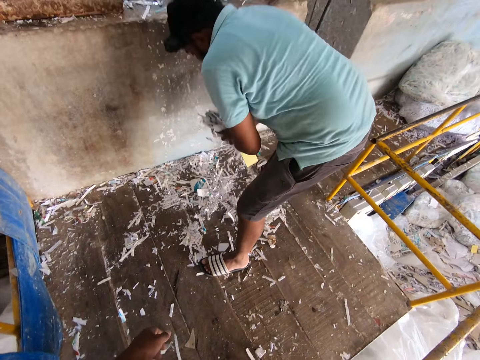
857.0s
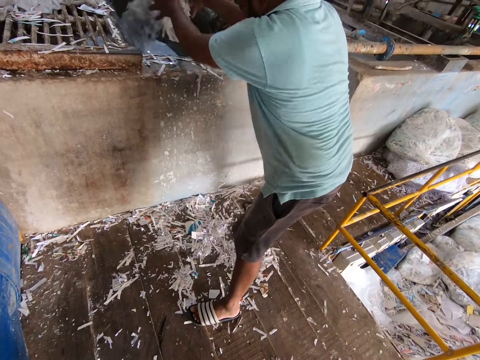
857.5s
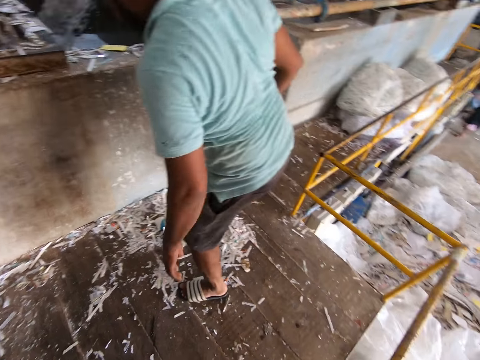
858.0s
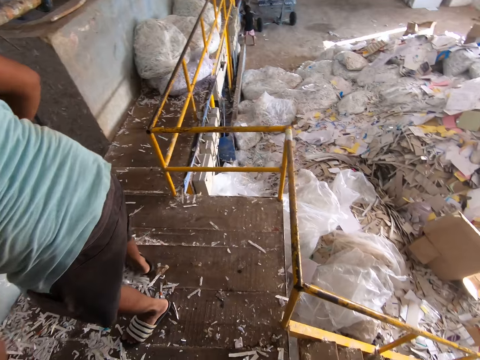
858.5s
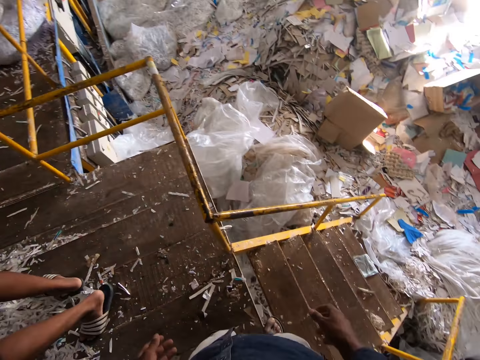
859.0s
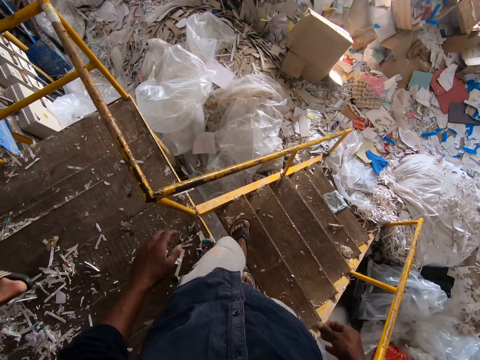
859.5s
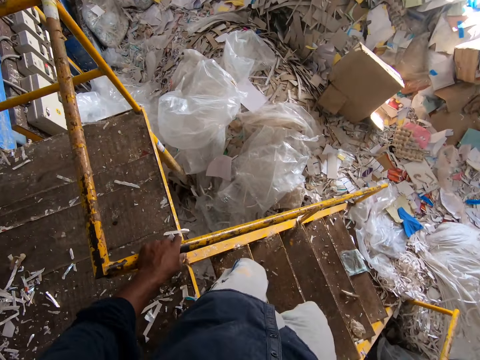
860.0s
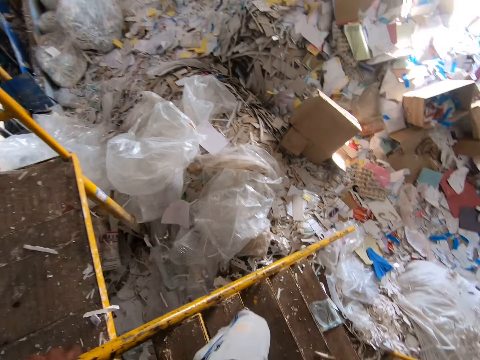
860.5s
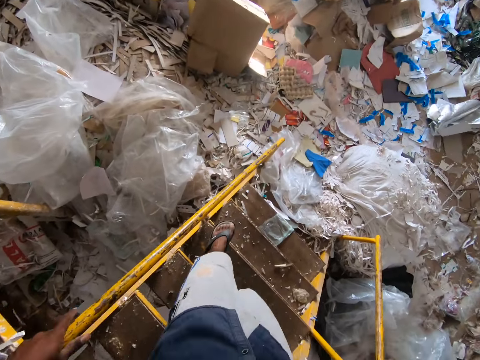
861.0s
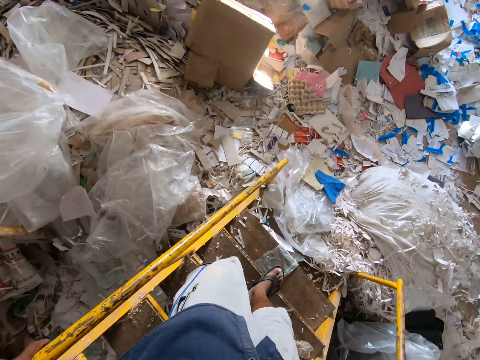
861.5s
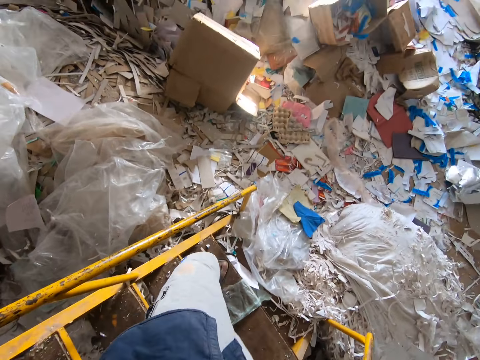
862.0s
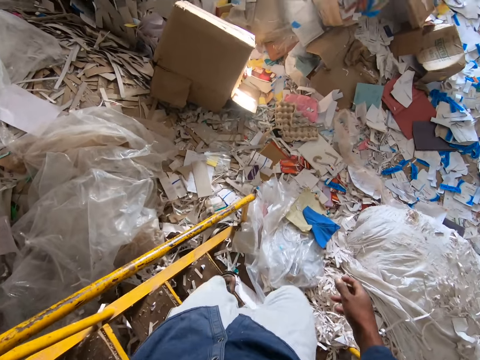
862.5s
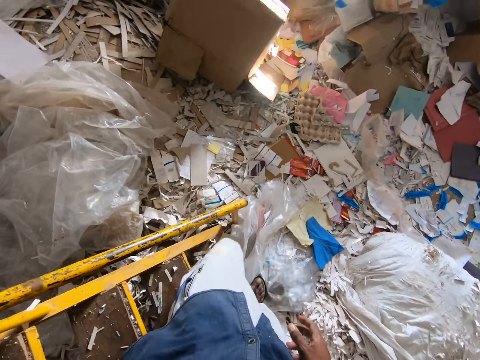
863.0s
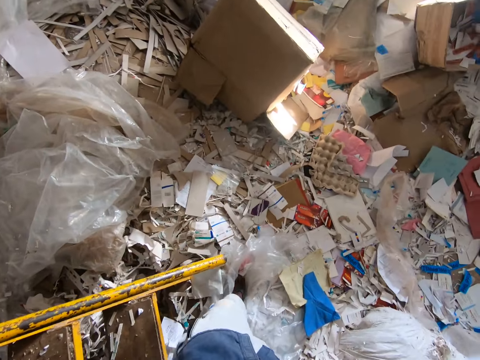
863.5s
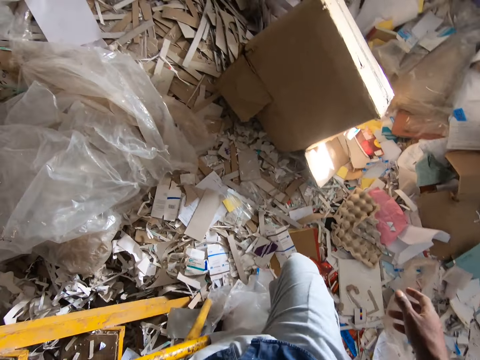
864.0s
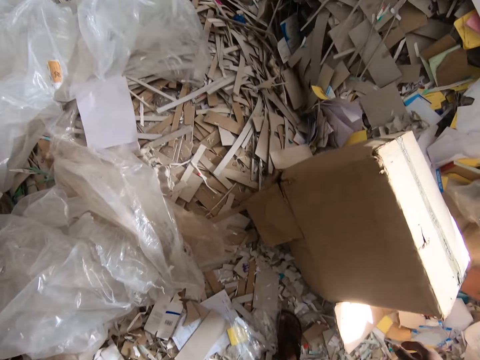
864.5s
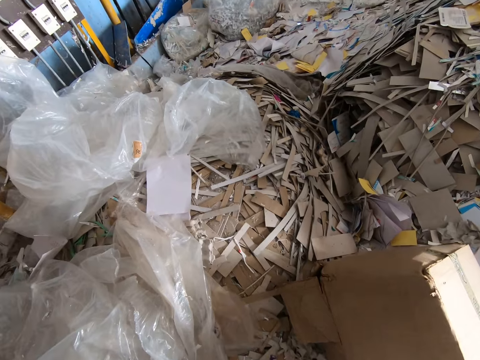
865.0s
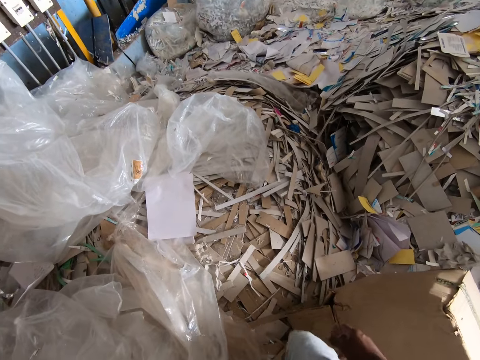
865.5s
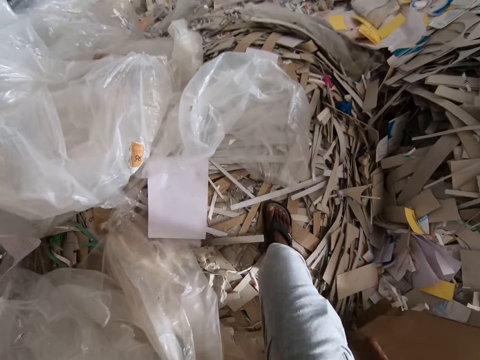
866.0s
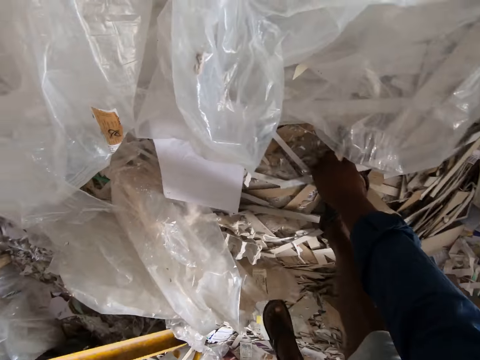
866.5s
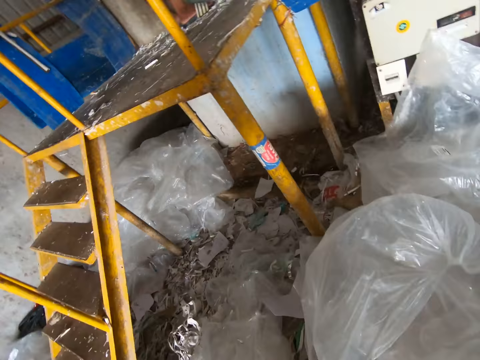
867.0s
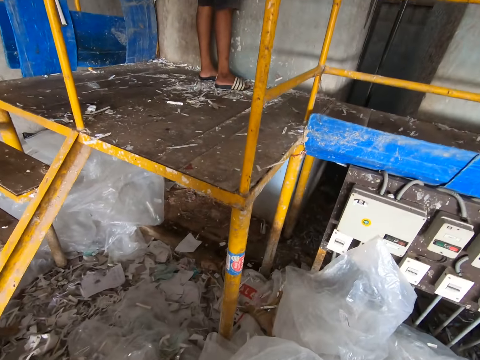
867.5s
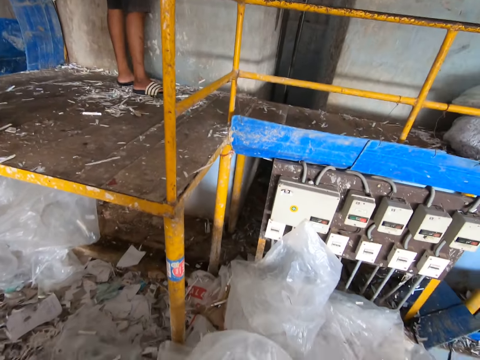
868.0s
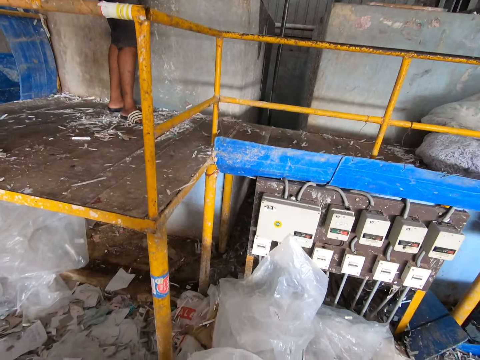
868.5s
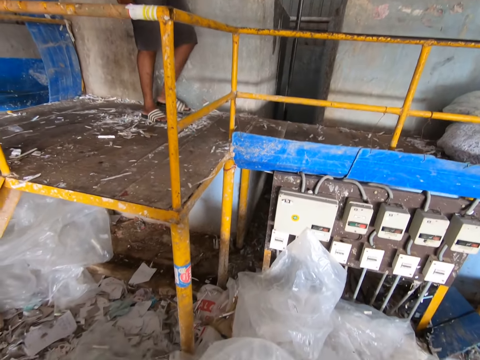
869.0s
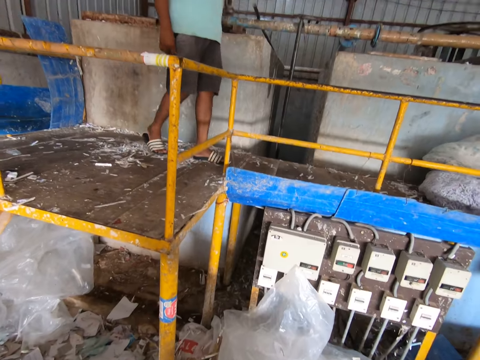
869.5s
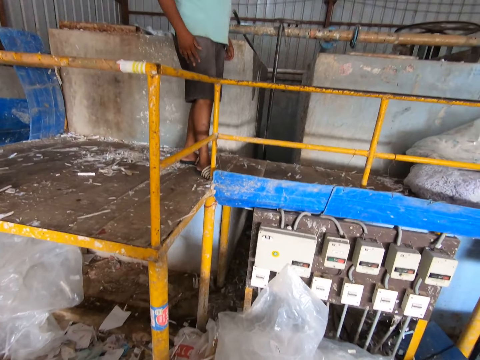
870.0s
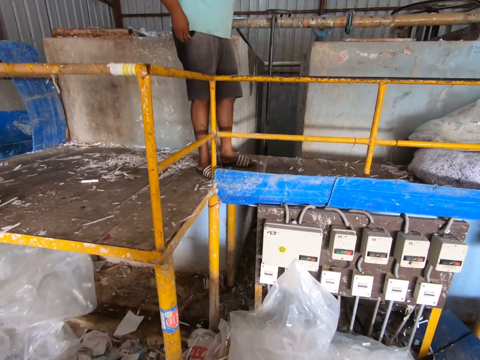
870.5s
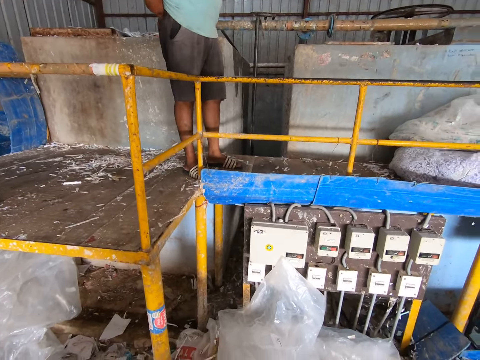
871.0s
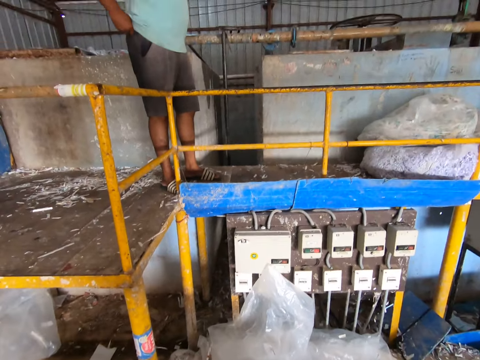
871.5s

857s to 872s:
A man picks papers from the floor with both hands. The man throws the papers in his hands into the pulp molding machine. The camera wearer goes down the stairs. He walks in the room. He picks a paper from the floor with his right hand. He interacts with the man.

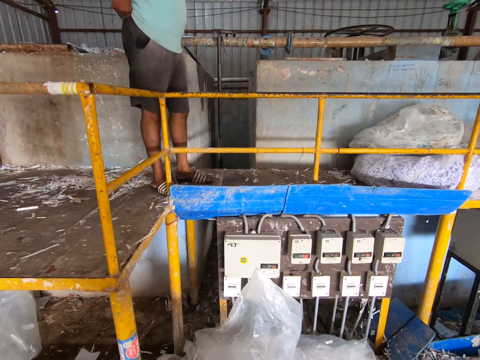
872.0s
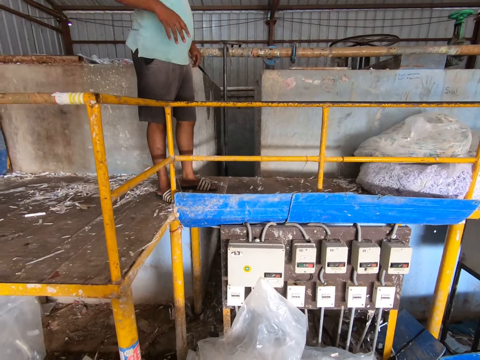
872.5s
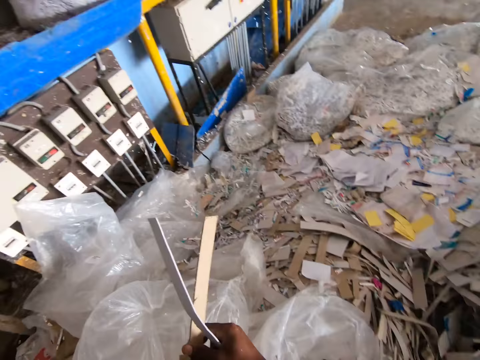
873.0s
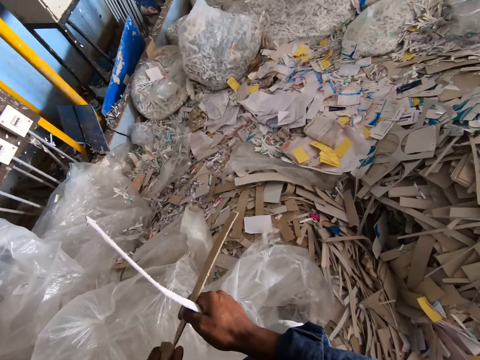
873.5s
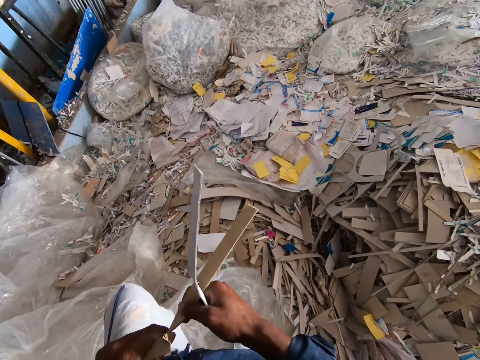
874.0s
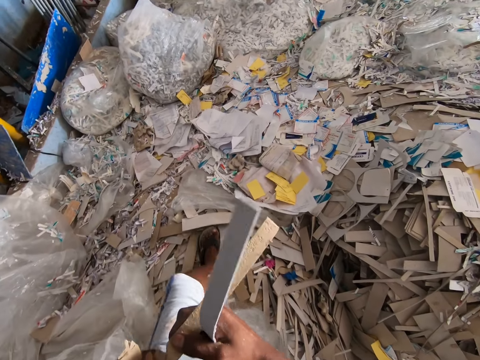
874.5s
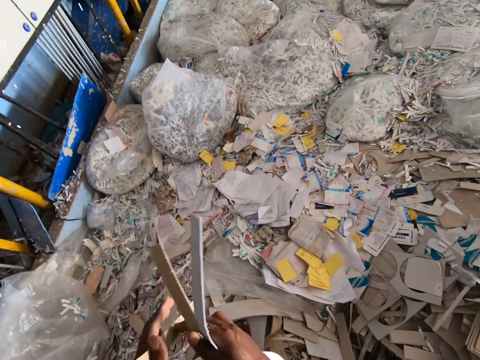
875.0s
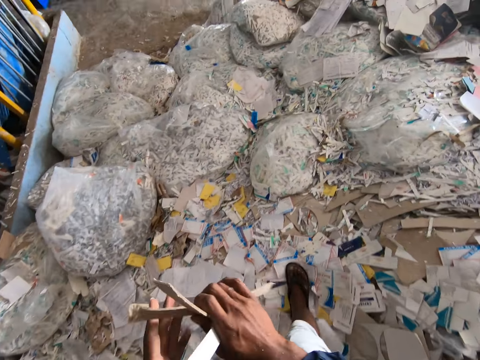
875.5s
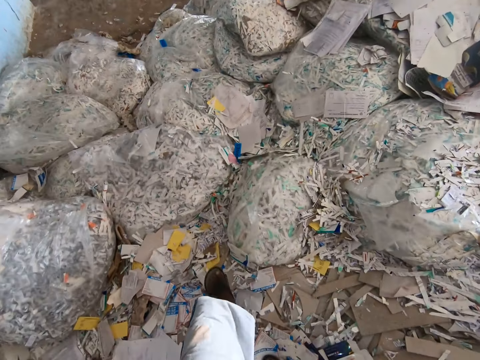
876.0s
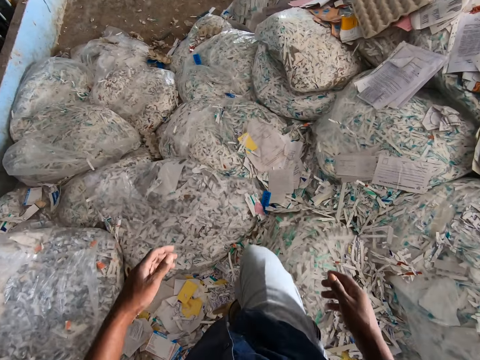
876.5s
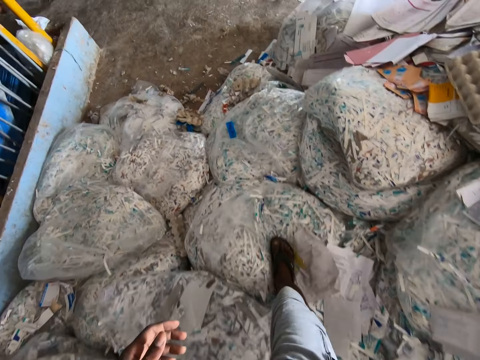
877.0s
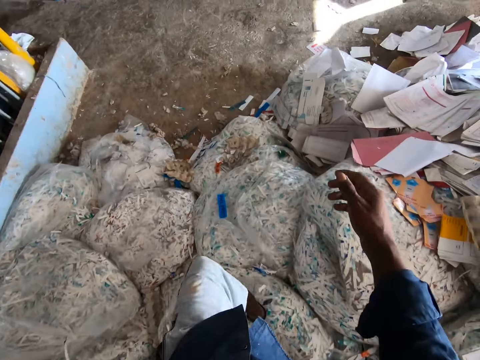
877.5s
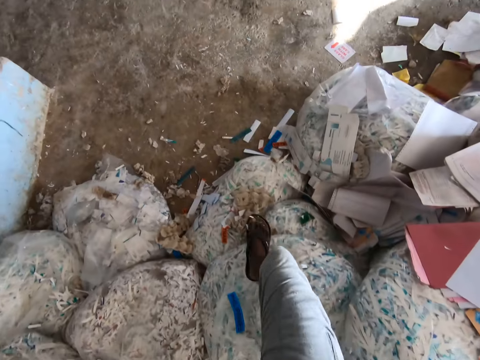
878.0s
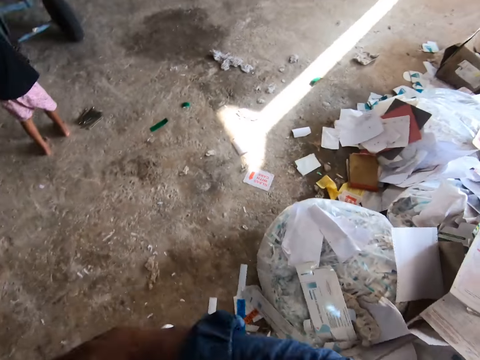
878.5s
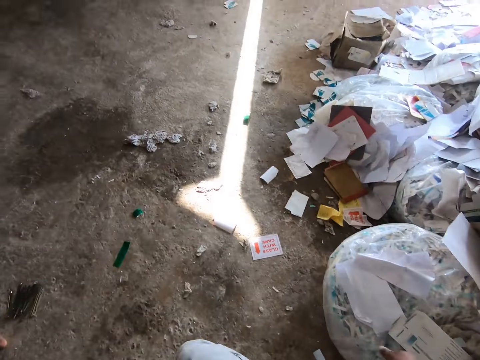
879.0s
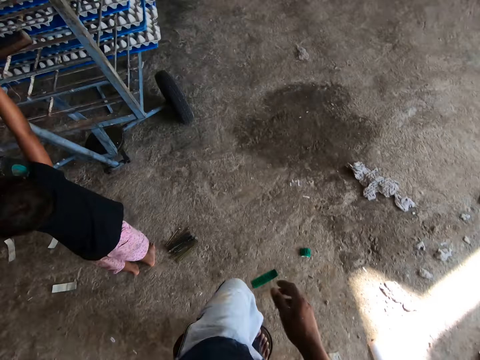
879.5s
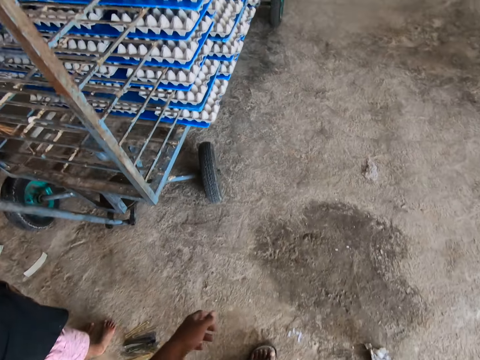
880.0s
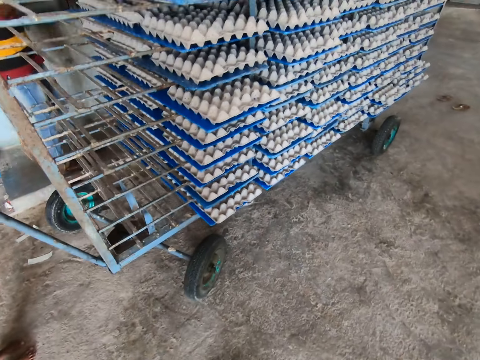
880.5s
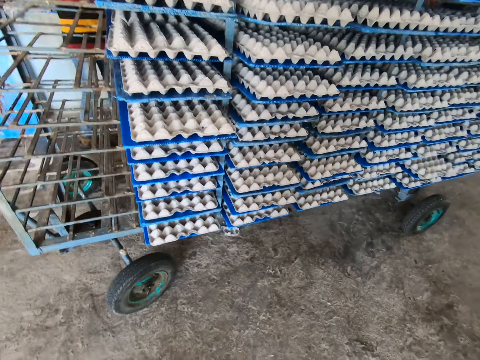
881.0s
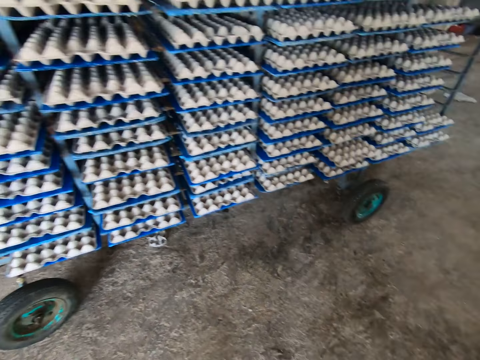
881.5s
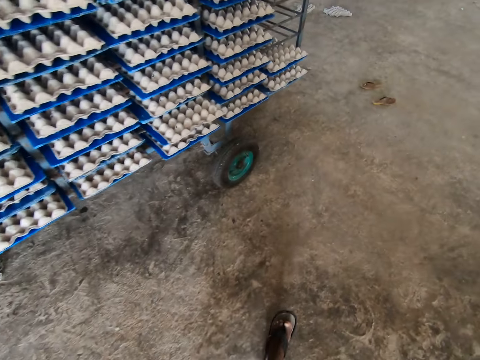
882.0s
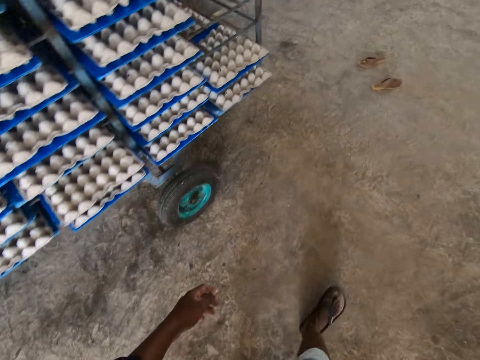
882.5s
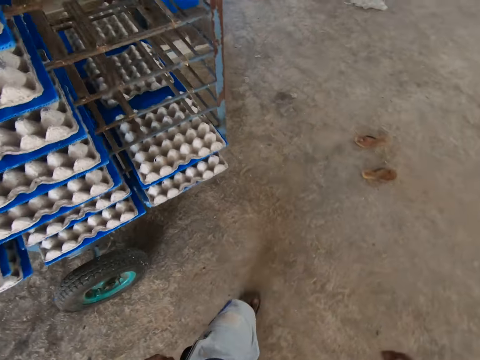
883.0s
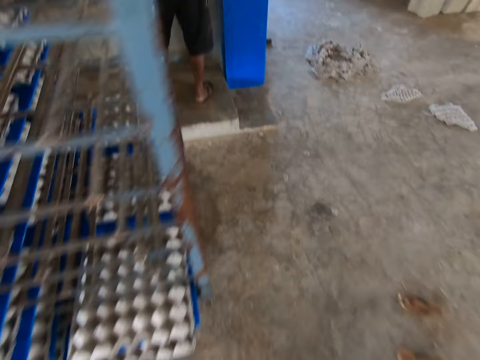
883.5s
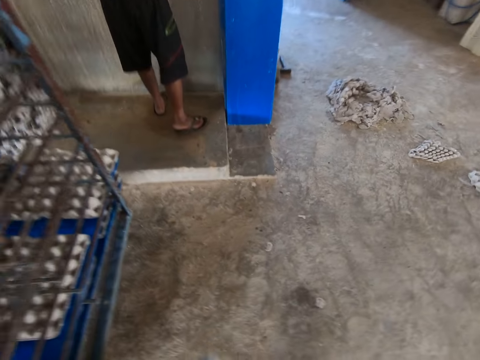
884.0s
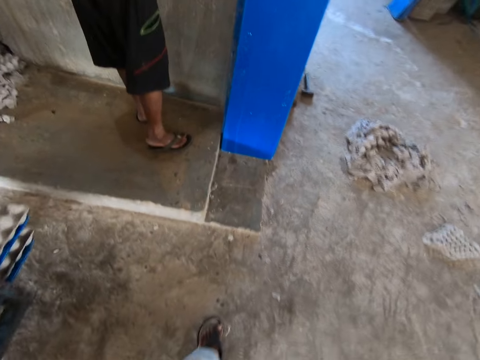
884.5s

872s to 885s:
The camera wearer drops the paper in his right hand on the floor. He walks in the room.
